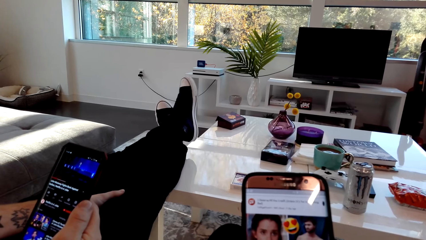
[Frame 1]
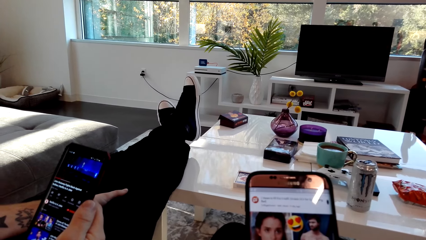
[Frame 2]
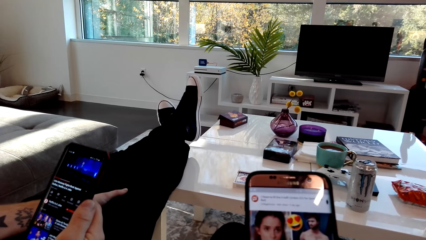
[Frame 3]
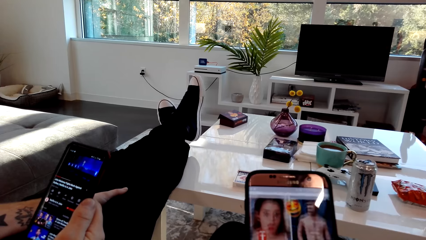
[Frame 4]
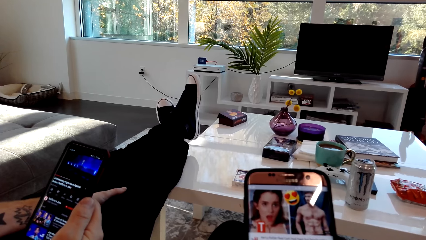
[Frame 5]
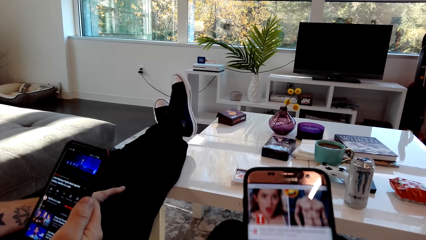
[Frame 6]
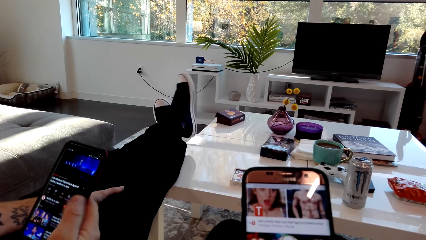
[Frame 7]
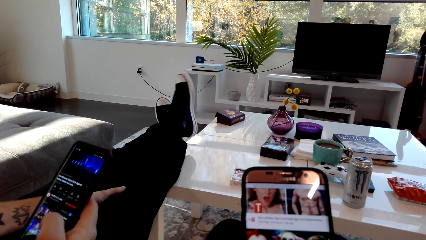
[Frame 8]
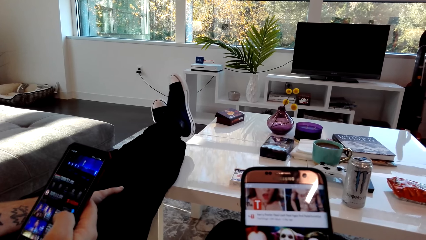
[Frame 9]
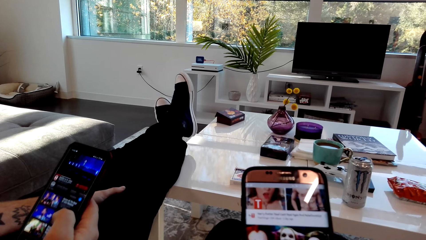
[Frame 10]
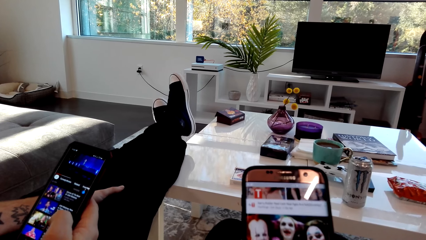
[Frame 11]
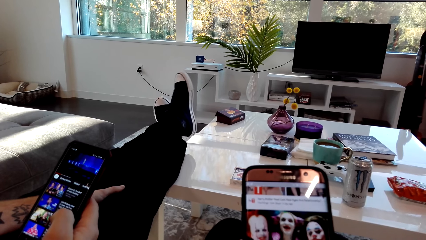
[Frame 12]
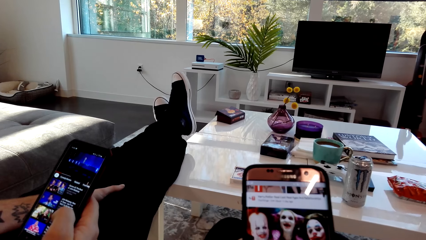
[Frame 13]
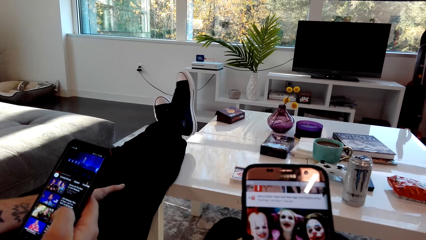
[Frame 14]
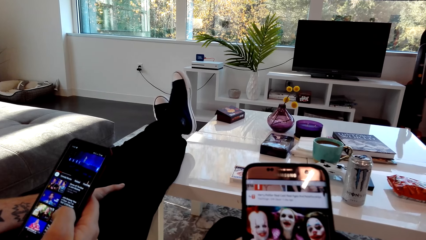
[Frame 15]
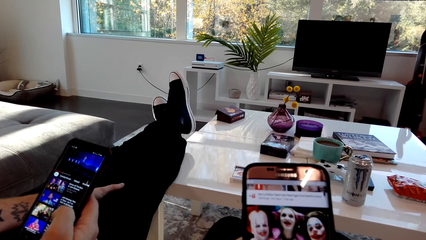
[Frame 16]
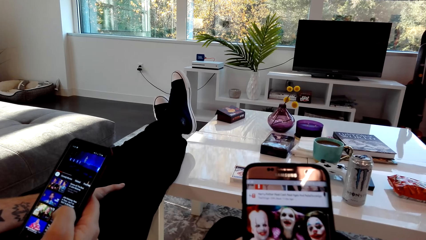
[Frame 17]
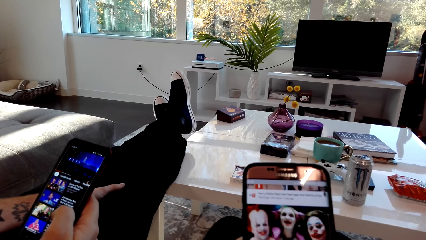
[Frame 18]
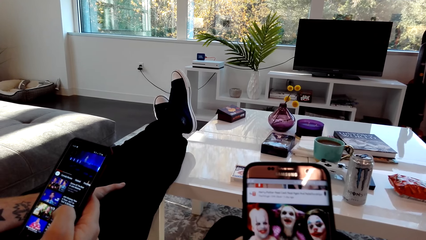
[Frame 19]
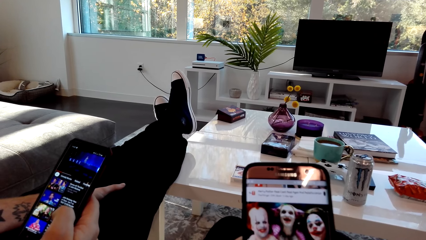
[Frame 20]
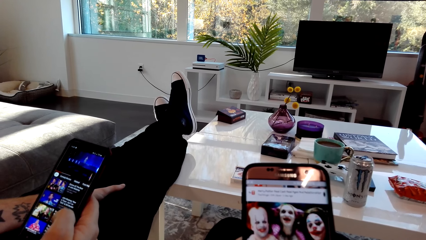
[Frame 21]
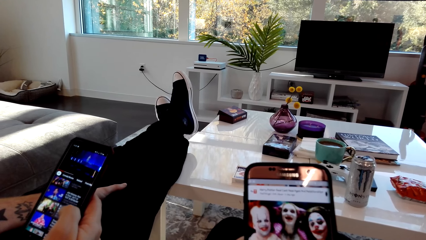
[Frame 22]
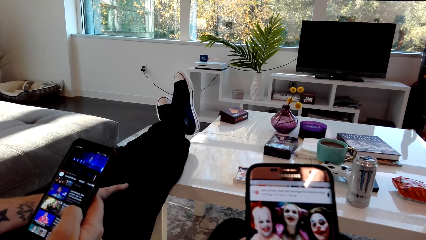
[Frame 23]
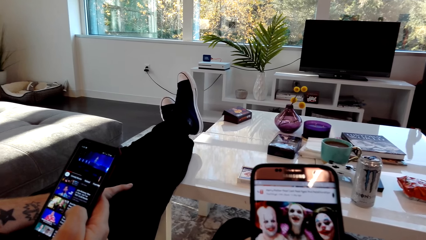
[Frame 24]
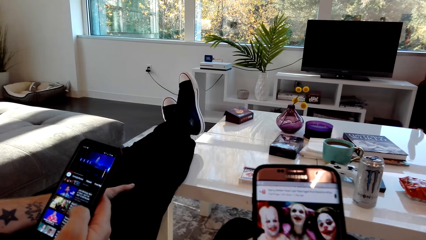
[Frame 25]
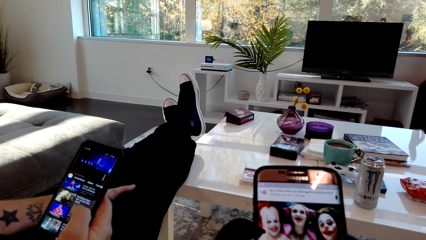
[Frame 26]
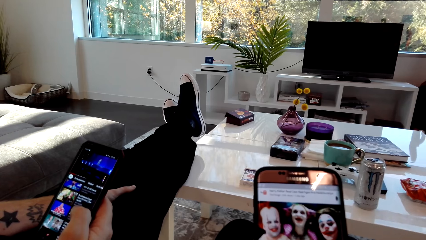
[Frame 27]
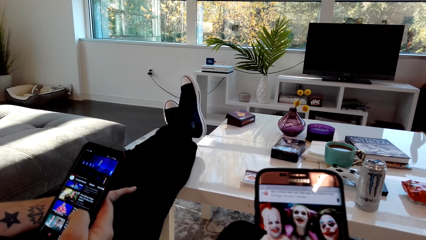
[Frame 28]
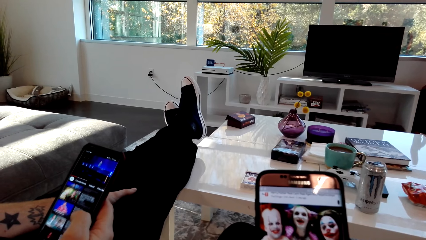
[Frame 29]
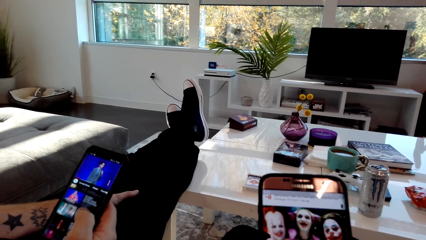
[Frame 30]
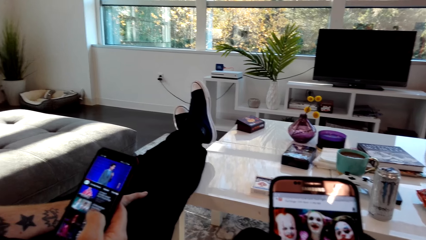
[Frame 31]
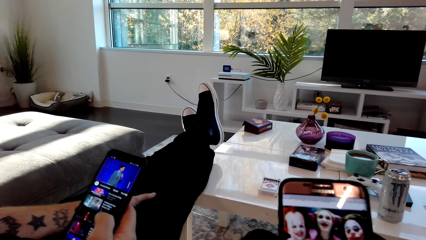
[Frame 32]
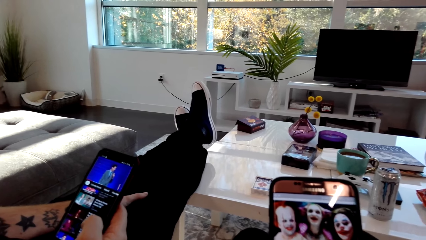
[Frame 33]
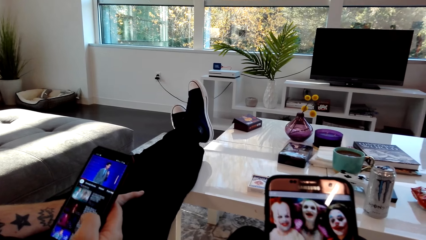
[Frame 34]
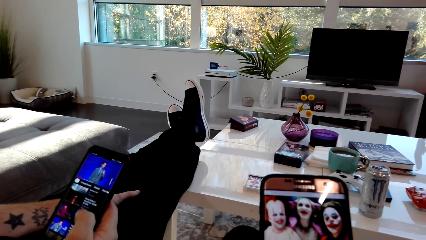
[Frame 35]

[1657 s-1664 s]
The camera wearer operates a phone.

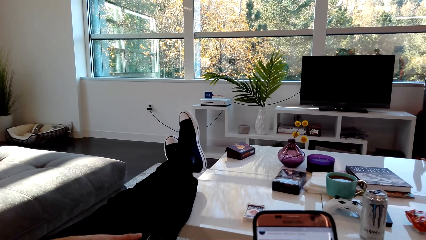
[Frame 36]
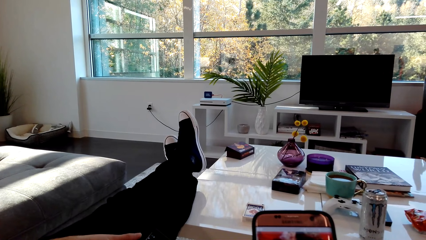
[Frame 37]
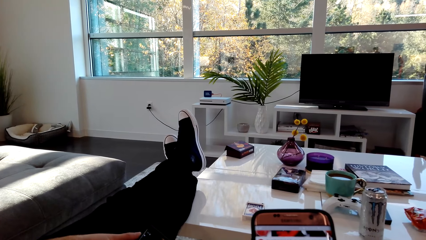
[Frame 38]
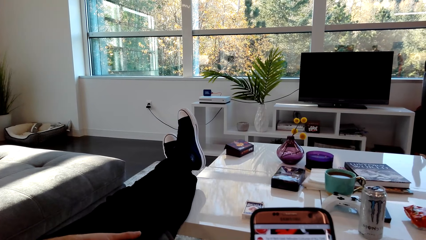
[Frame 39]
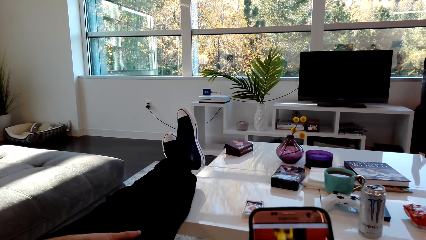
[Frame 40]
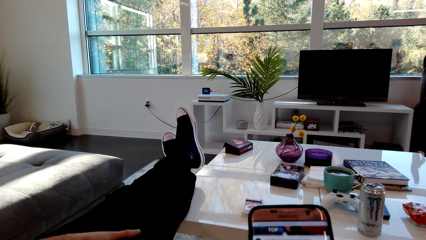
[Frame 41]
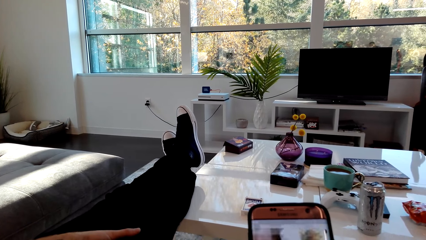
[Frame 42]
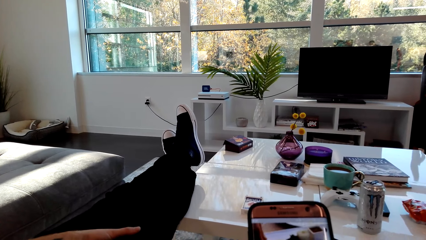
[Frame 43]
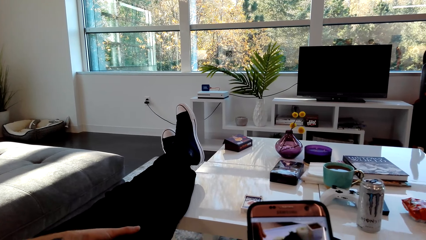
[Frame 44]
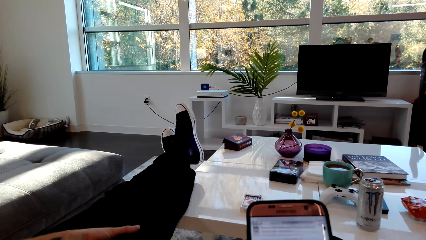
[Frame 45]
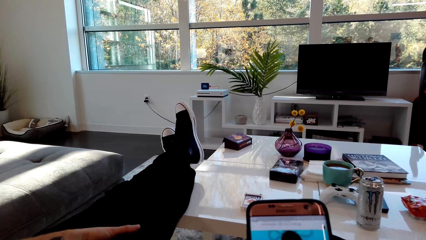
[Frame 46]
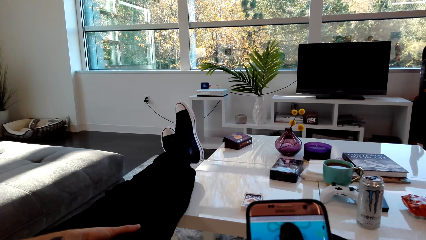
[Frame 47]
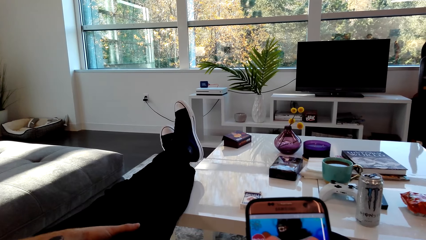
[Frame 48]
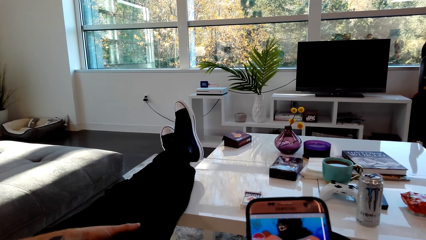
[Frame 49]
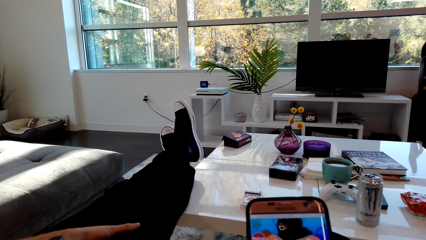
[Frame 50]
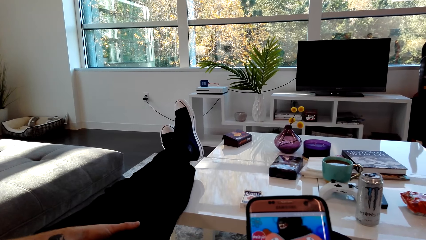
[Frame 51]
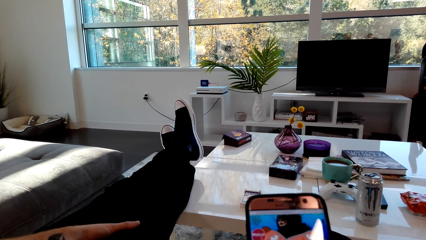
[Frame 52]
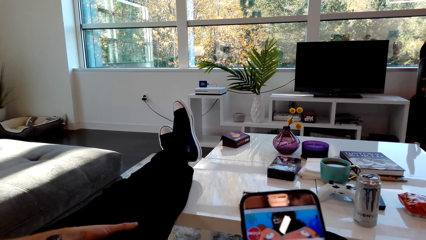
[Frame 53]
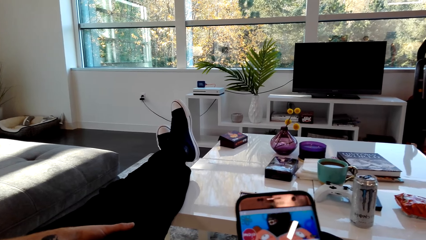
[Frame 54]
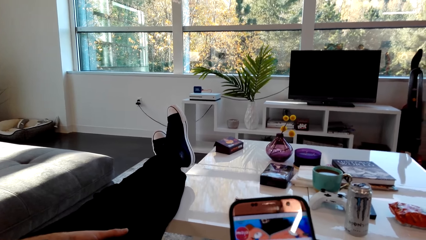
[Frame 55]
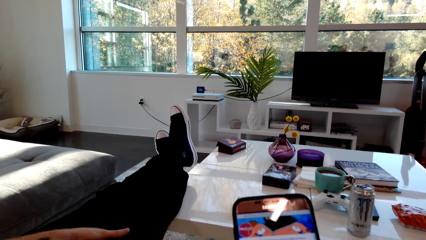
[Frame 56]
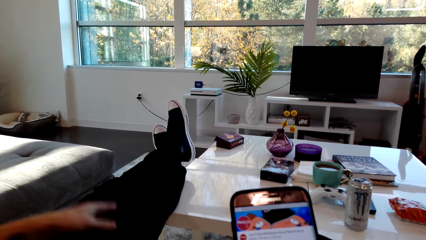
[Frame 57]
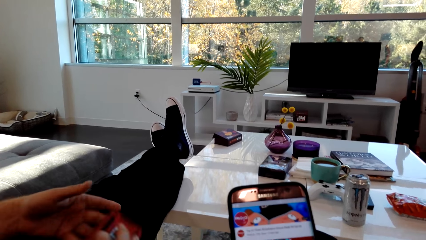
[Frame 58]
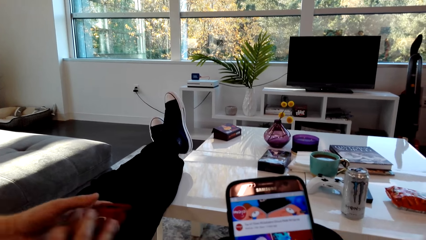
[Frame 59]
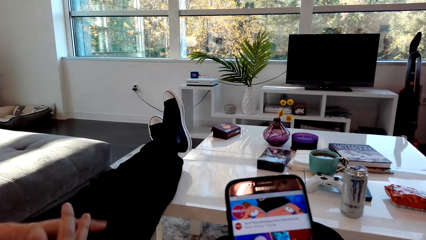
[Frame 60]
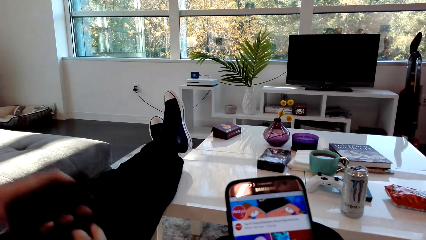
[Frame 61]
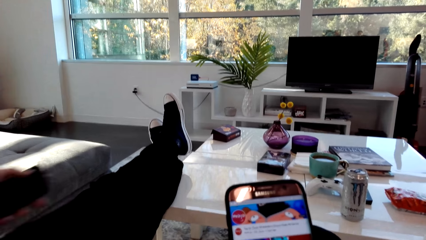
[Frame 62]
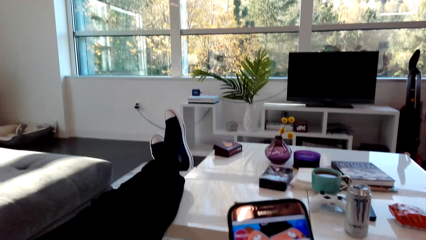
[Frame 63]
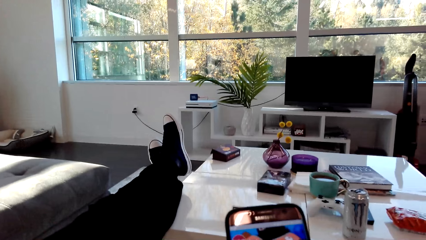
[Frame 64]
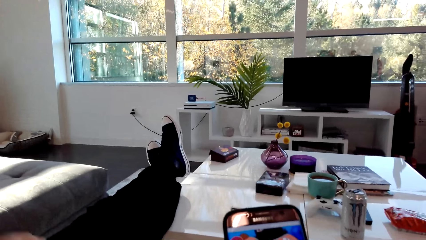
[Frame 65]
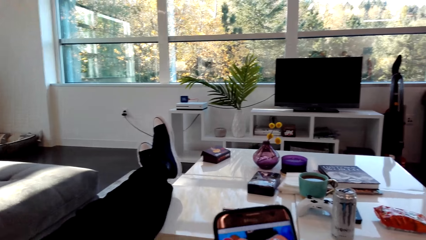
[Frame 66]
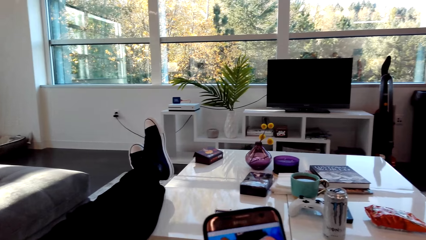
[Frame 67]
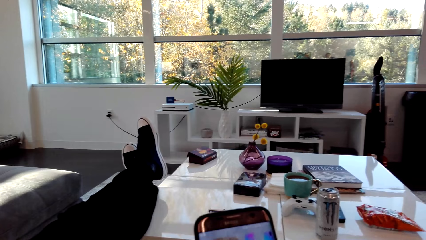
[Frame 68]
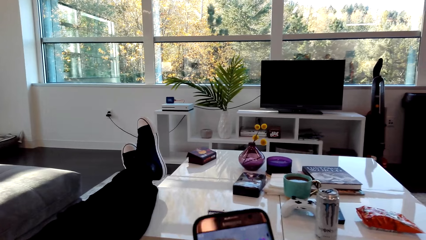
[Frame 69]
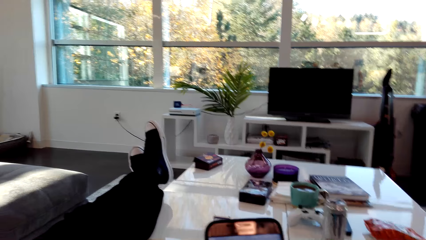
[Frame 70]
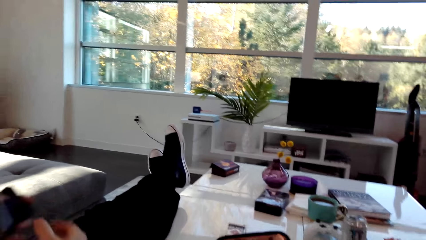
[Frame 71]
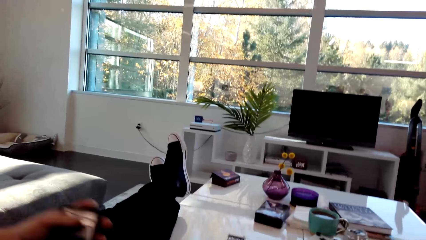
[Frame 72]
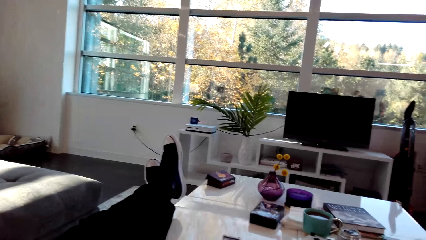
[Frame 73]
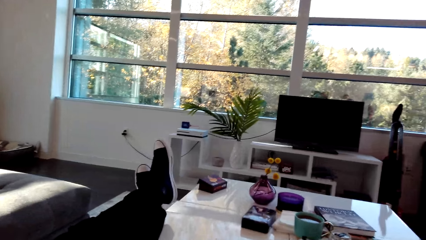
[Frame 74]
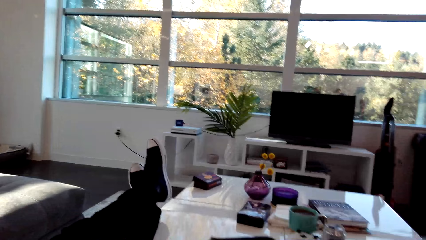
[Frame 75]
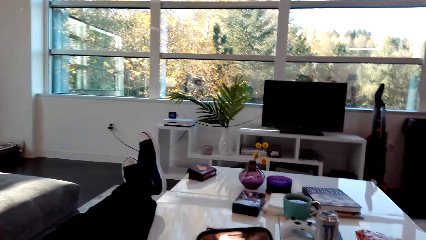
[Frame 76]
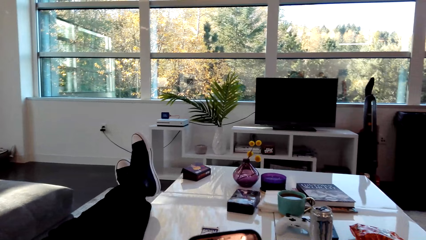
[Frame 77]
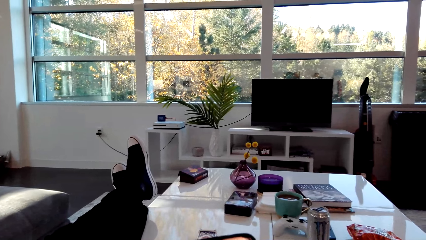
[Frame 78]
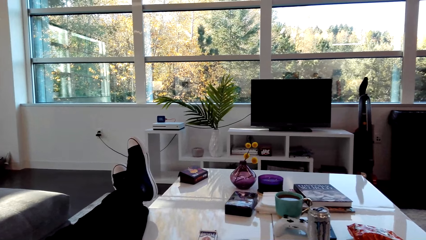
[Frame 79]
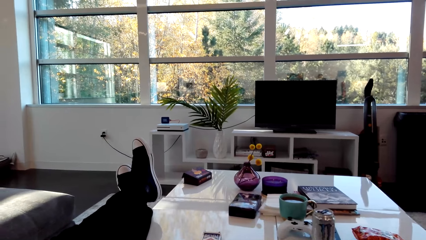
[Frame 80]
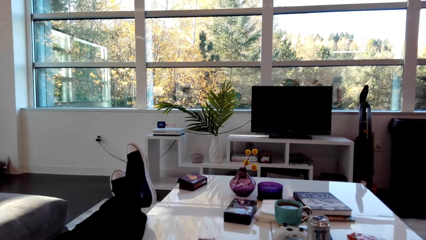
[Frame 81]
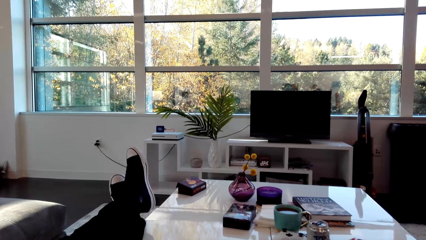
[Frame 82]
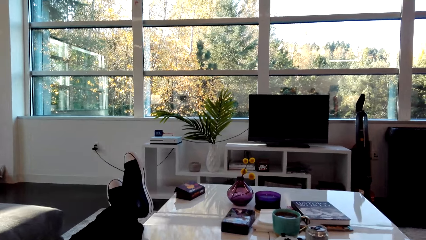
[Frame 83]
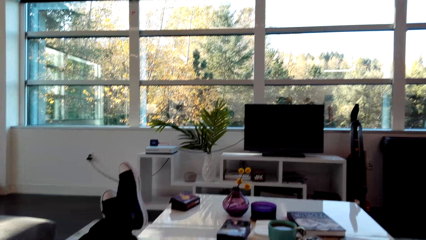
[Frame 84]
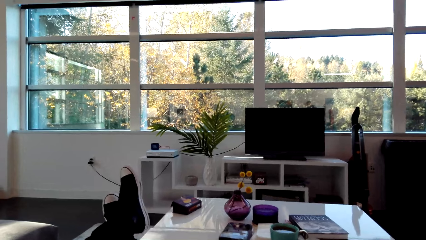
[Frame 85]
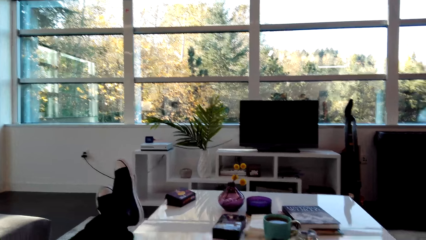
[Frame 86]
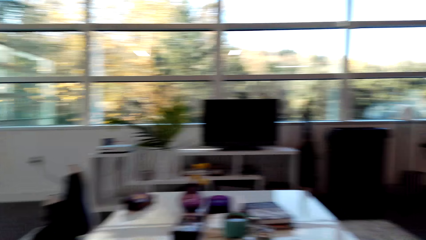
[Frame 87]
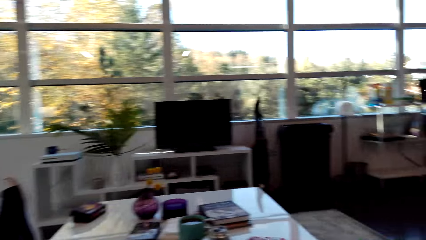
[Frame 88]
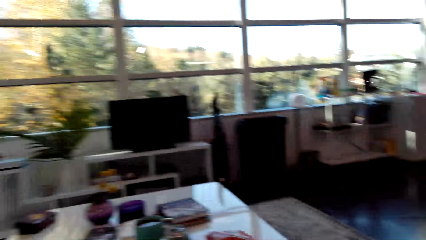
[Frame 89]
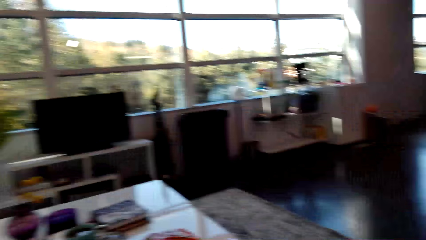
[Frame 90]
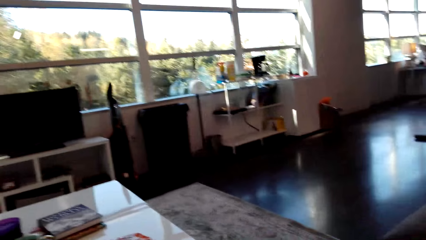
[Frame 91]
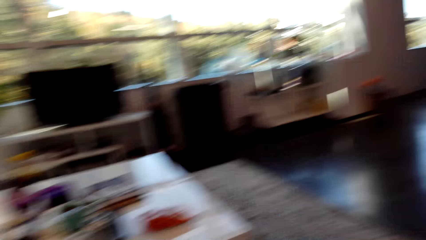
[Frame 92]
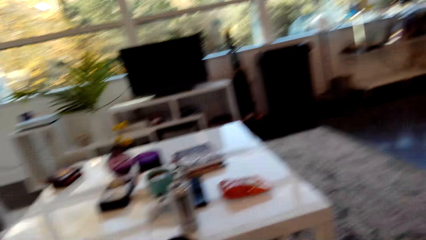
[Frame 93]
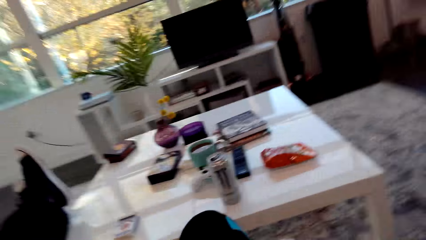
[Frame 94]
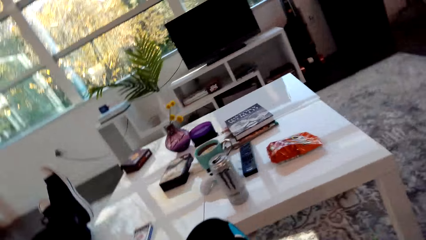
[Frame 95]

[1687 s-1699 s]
The camera wearer scrawls on the phone. They dialog with a person.
